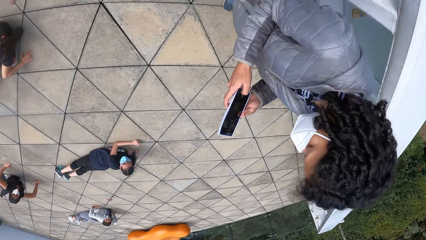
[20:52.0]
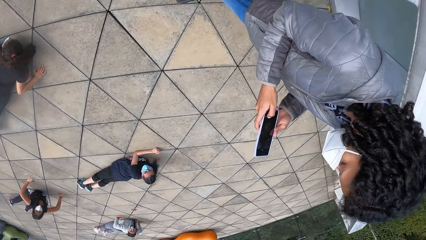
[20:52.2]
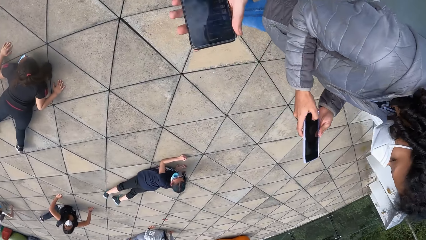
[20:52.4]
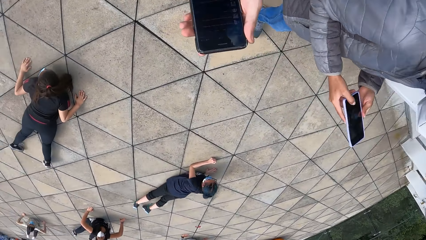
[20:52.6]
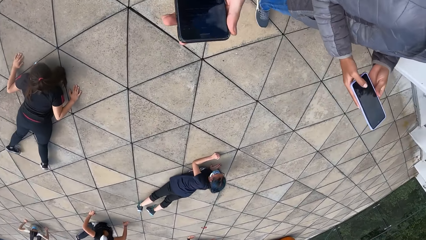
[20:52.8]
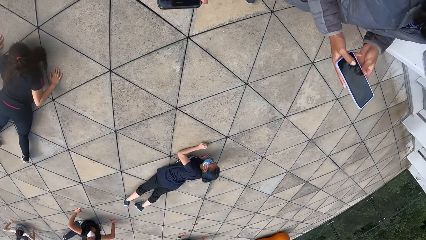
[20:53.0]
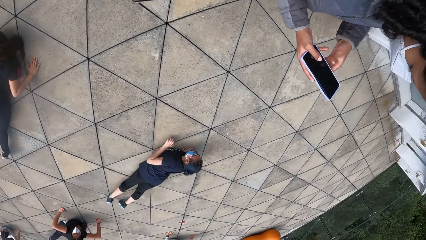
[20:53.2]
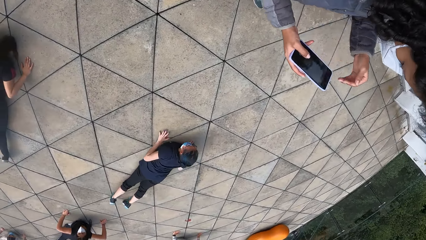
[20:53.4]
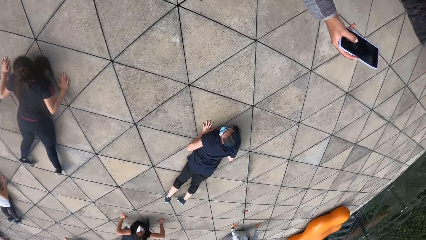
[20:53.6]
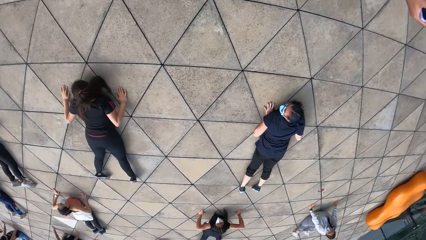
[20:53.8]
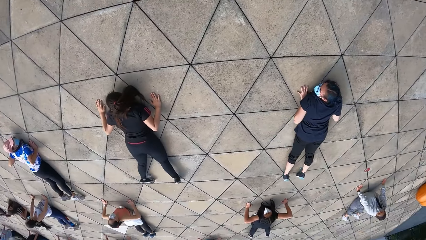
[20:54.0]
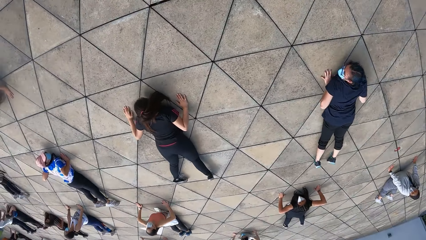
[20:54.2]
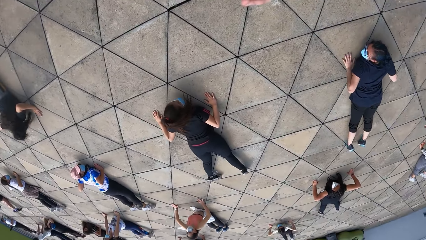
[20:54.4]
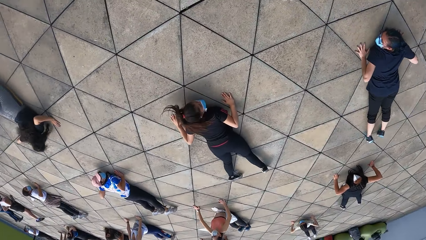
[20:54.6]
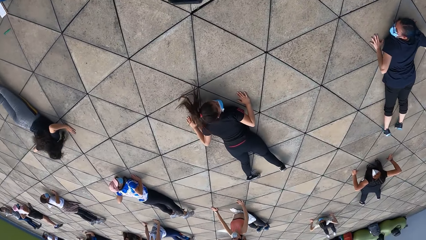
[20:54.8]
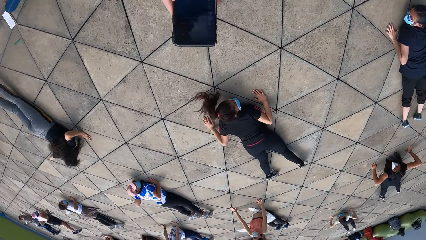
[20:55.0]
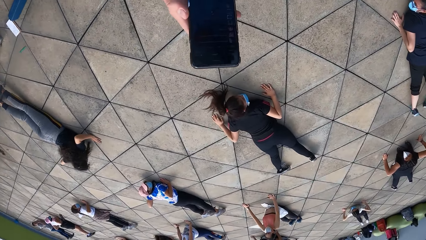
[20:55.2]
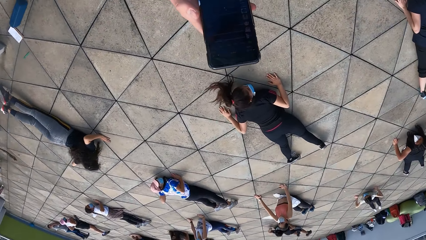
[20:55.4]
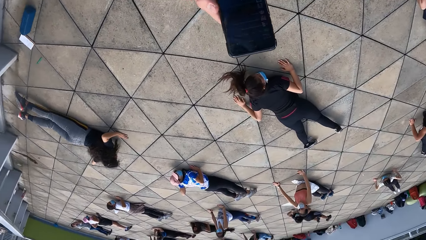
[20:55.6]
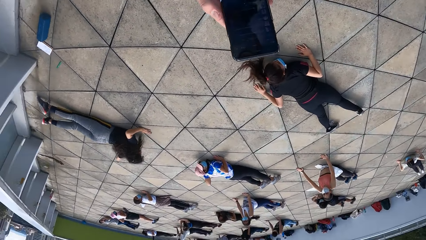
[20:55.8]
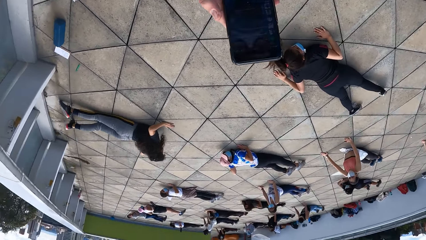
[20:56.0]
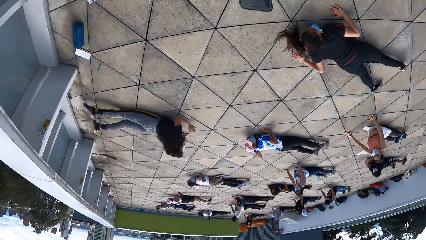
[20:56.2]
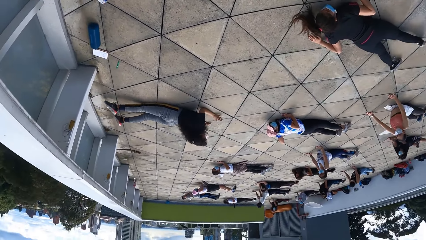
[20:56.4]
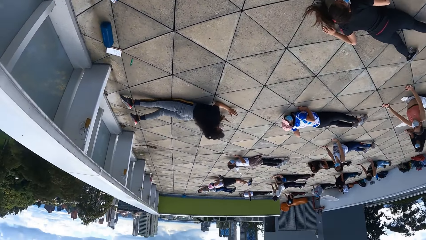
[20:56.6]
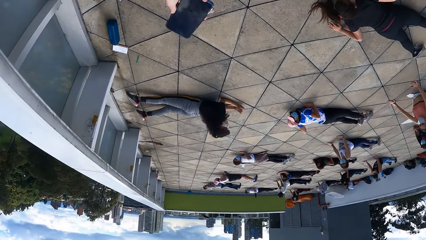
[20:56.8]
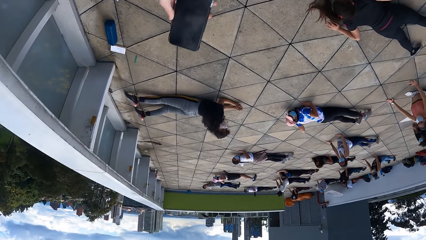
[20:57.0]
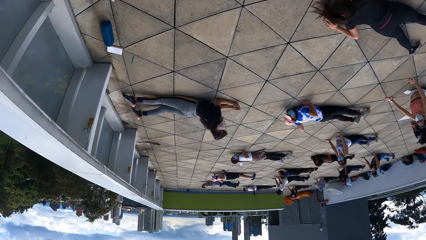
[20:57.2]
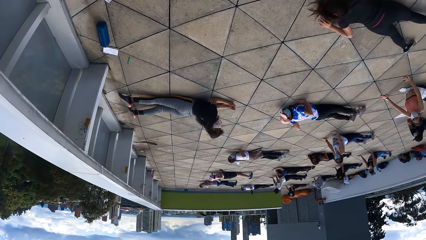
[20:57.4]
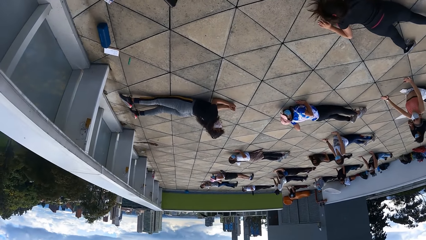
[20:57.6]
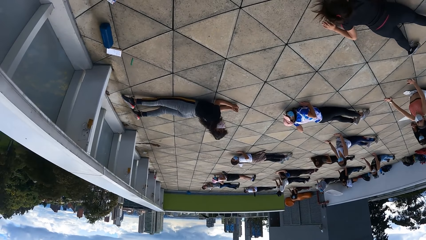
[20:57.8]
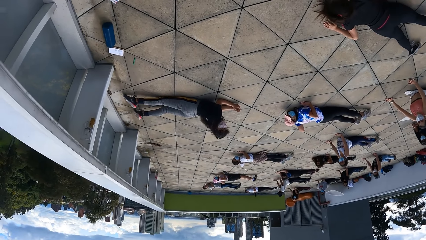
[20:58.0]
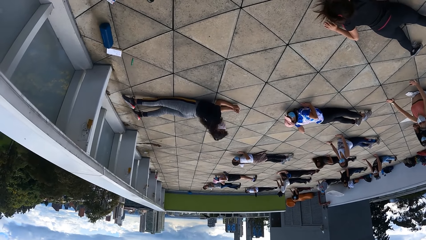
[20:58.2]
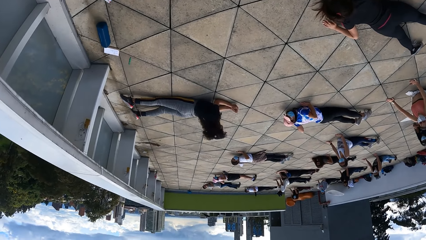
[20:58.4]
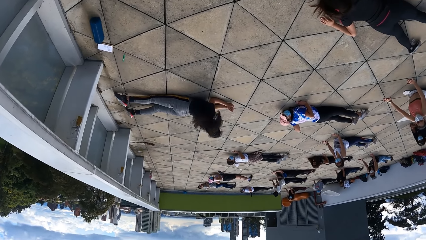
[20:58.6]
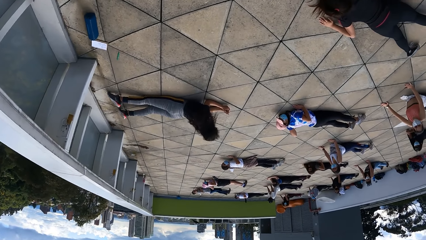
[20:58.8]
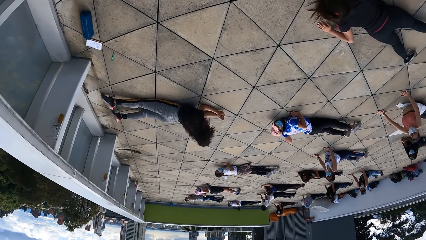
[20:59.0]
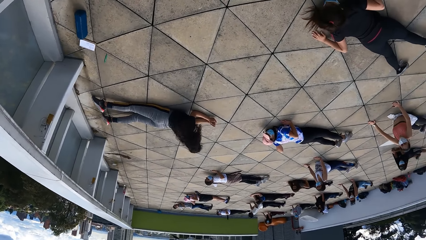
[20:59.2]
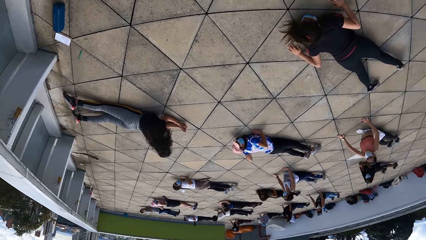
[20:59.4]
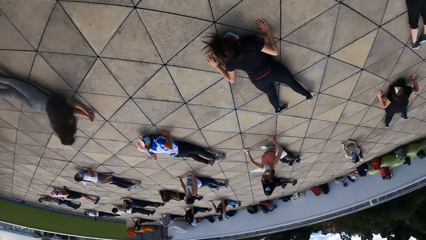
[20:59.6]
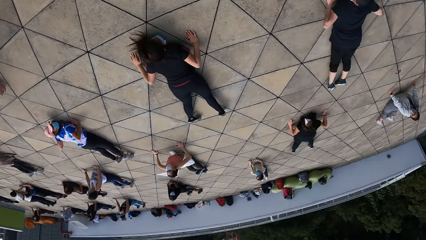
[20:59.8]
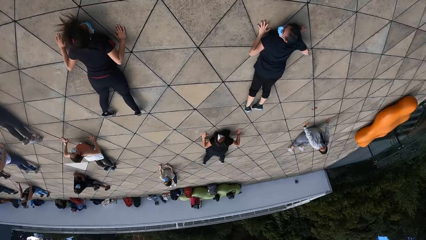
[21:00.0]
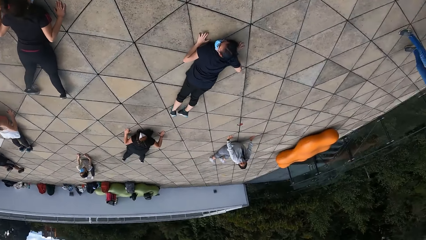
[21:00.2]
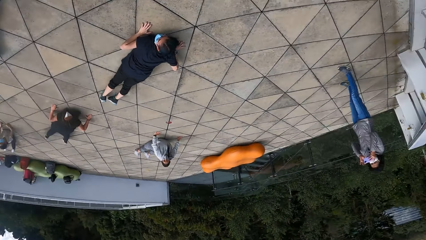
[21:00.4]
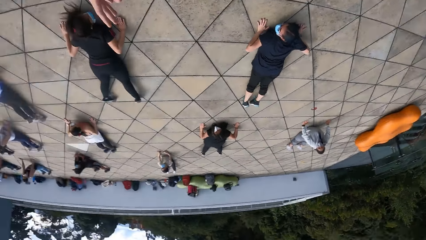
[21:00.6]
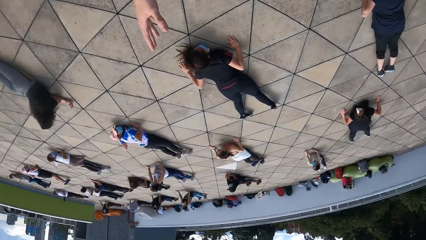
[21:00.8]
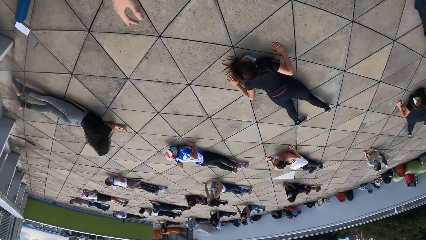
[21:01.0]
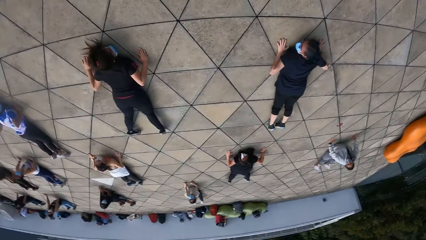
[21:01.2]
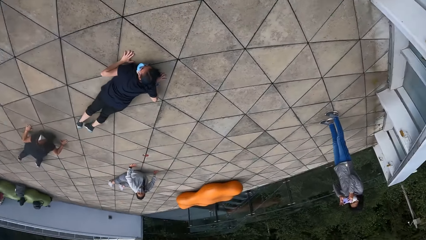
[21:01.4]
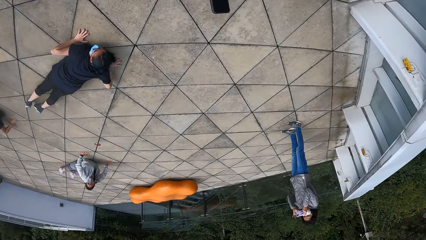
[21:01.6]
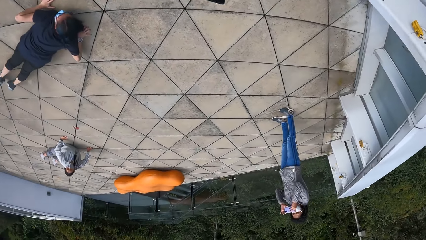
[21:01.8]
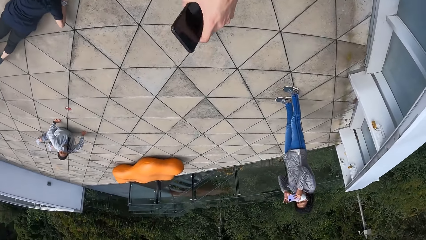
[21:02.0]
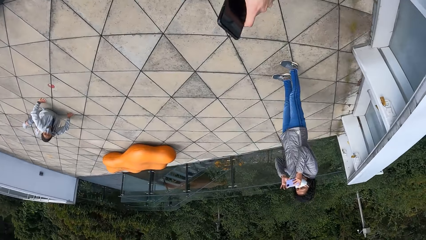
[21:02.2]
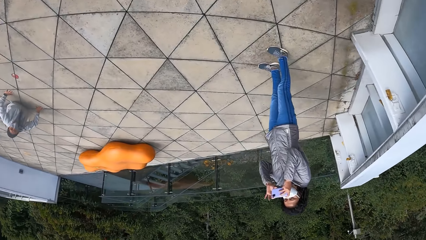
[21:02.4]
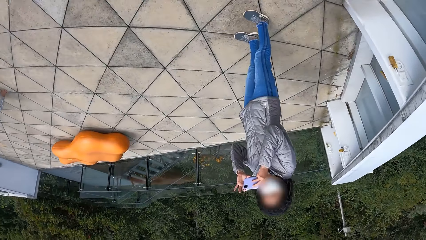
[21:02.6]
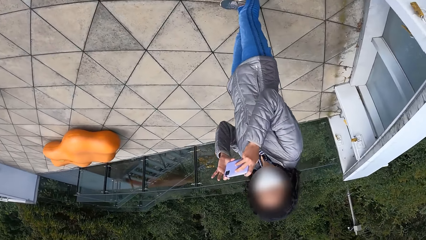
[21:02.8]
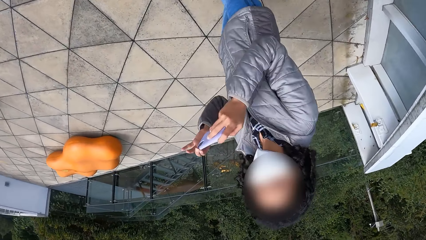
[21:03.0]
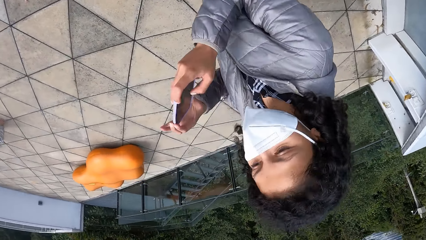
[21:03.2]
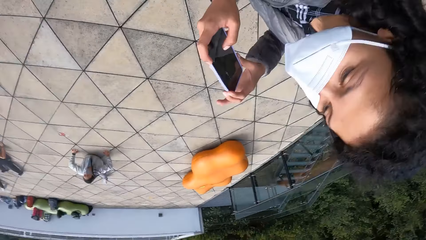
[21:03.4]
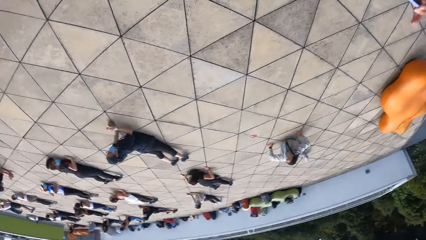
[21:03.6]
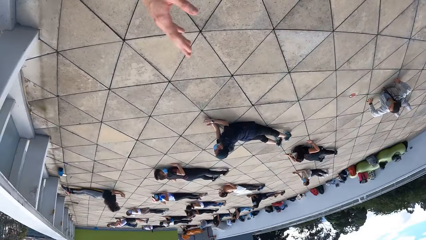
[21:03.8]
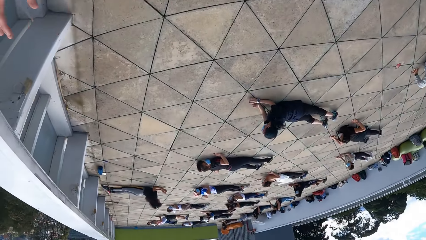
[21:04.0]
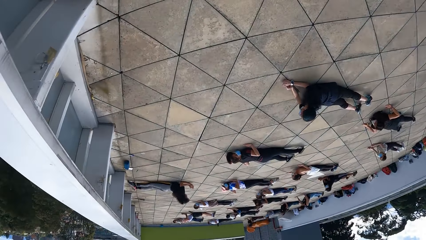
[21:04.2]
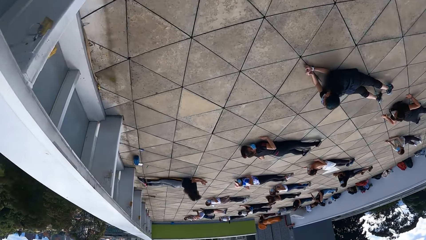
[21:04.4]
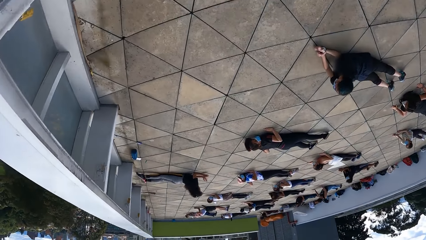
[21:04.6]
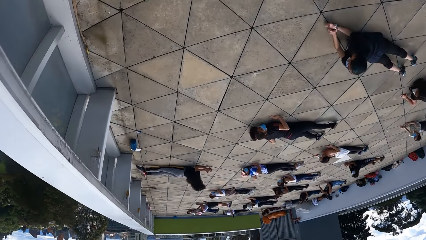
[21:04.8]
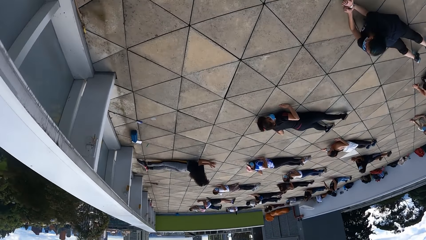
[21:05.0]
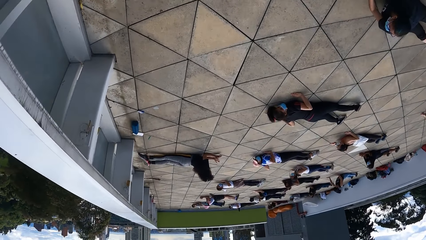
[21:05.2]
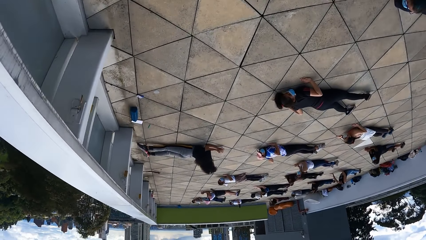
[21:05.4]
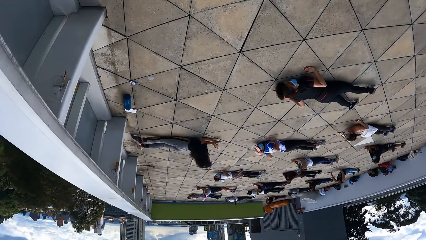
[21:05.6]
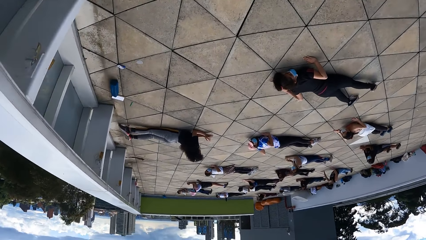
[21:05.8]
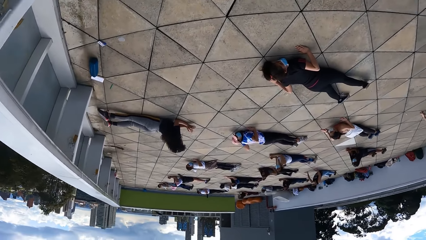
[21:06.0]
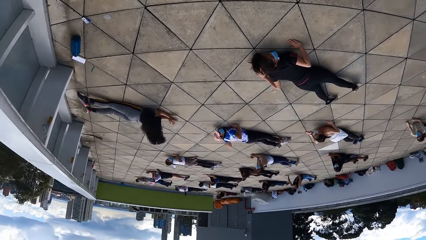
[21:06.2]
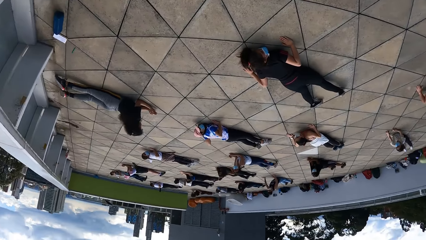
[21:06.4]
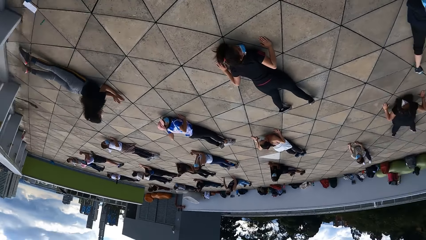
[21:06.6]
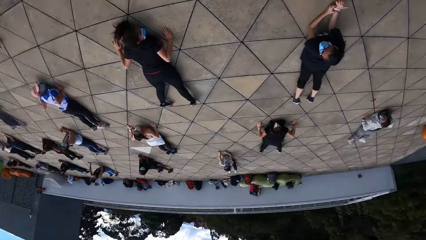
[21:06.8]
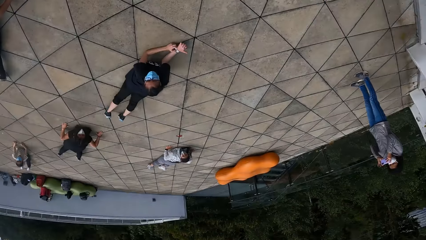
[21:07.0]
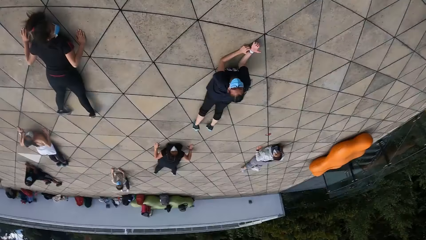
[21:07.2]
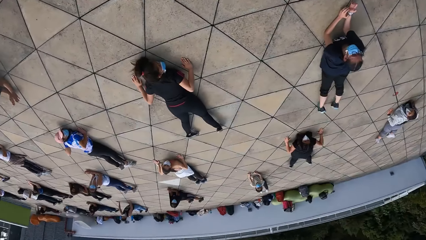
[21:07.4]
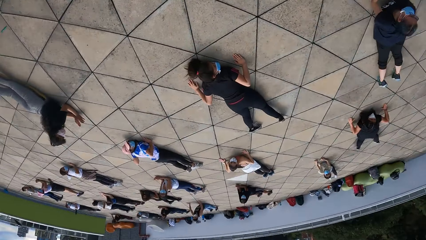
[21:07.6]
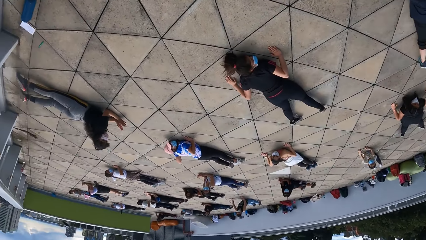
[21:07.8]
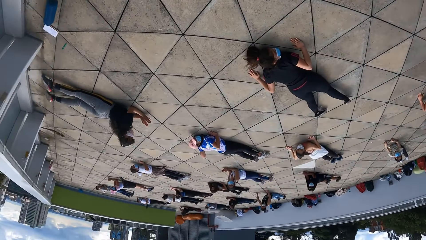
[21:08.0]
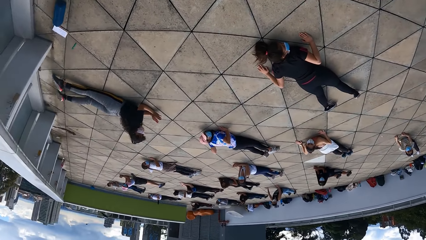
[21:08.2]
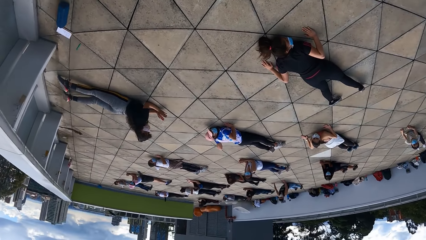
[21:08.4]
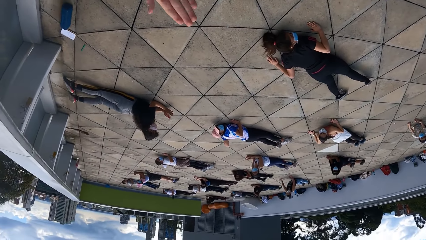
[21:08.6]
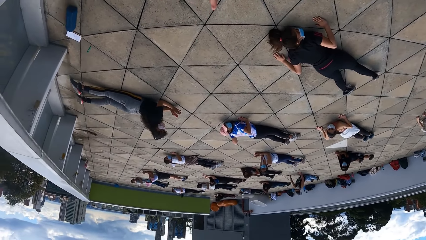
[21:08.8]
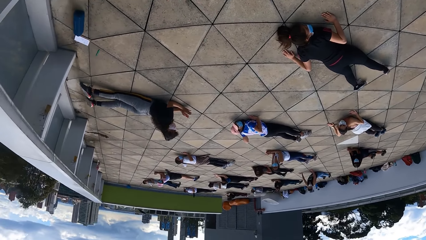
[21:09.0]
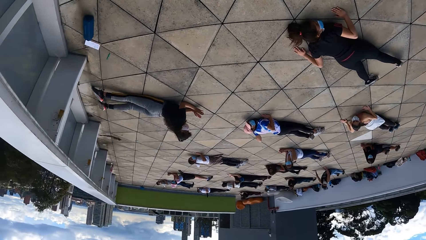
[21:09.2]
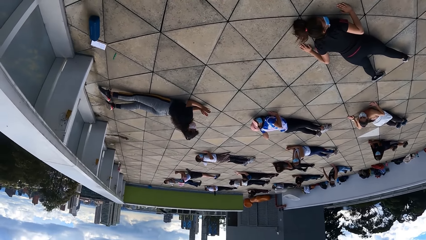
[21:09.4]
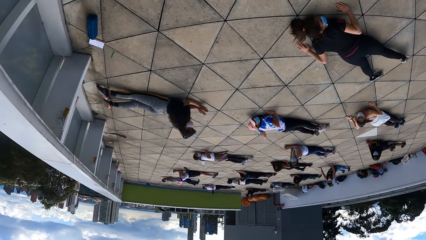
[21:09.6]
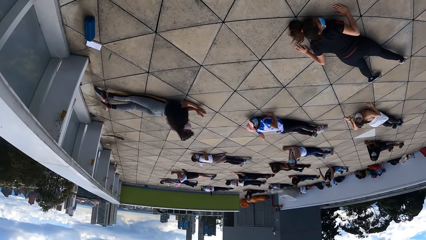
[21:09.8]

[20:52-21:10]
The woman operates the phone with both hands. The camera wearer looks around. They scroll on the phone. They sway a hand. They look around. They sway a hand. They walk in the room and sway a hand. They sway a hand again. They walk in the room. They sway a hand.
